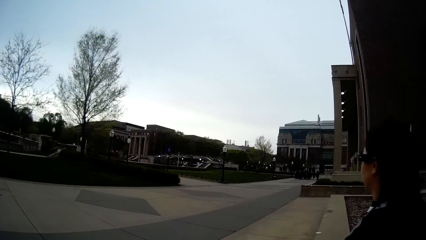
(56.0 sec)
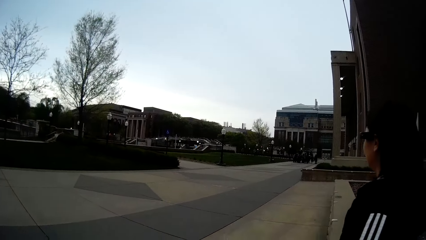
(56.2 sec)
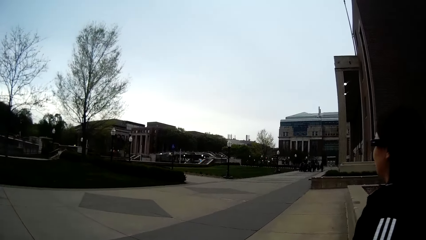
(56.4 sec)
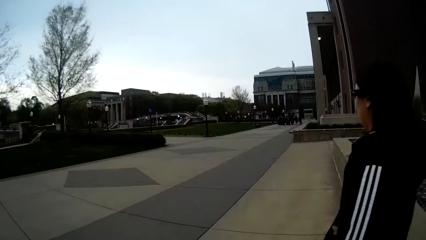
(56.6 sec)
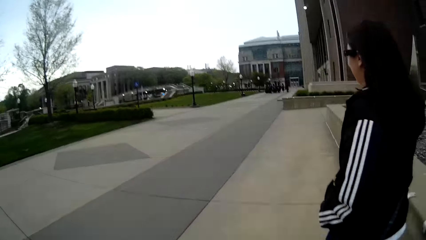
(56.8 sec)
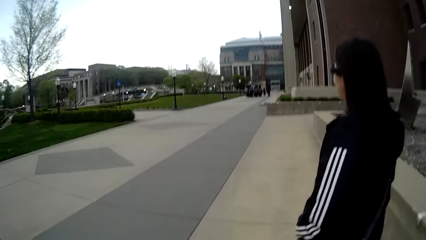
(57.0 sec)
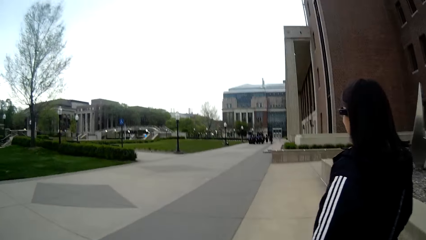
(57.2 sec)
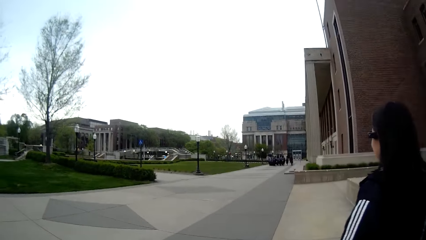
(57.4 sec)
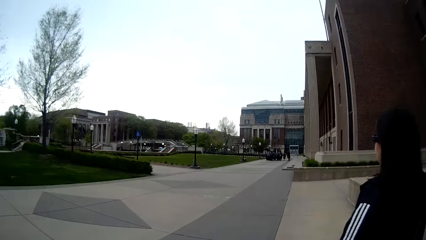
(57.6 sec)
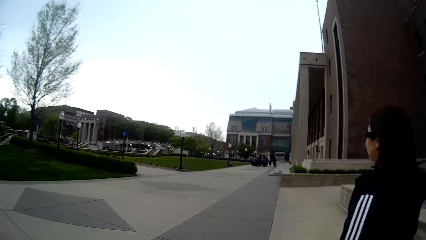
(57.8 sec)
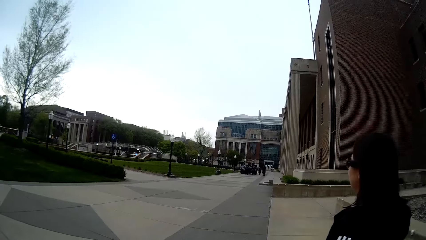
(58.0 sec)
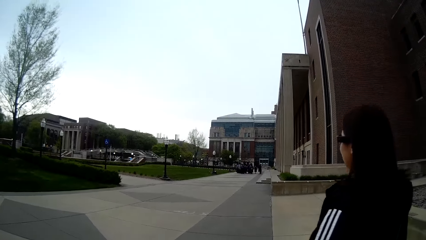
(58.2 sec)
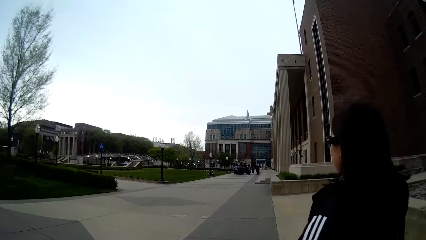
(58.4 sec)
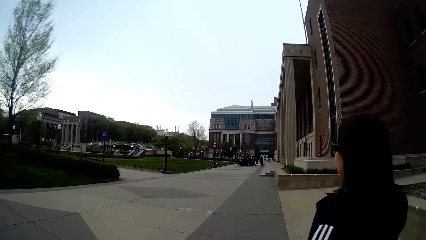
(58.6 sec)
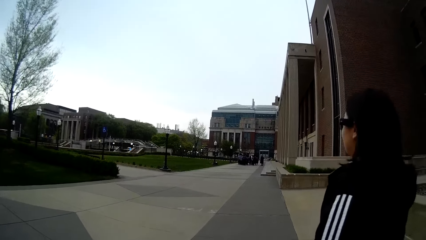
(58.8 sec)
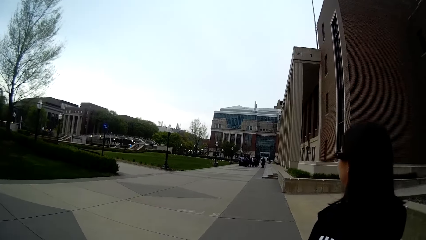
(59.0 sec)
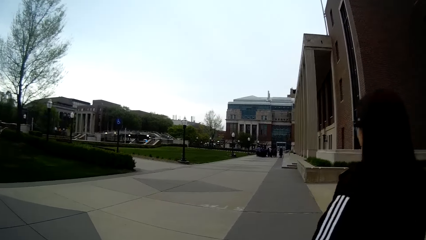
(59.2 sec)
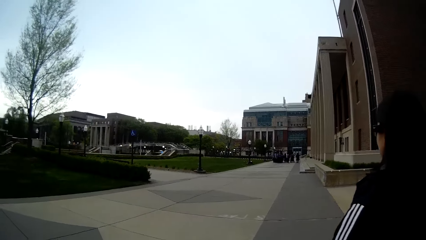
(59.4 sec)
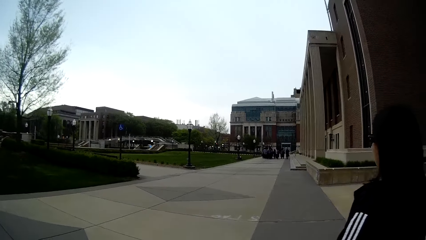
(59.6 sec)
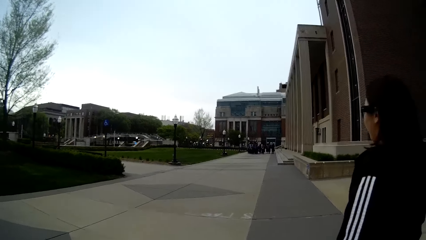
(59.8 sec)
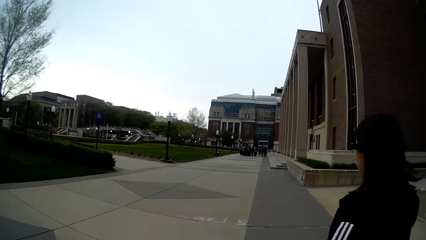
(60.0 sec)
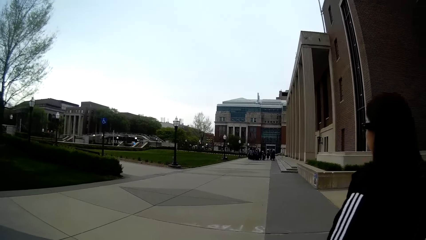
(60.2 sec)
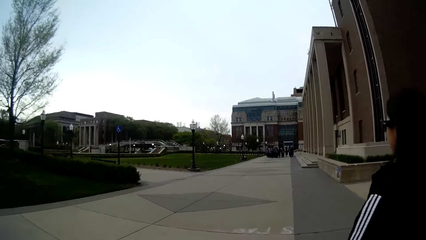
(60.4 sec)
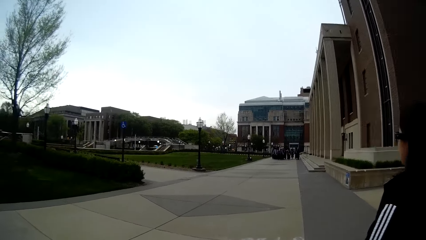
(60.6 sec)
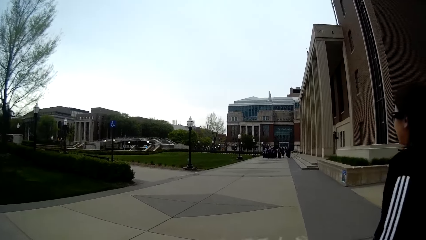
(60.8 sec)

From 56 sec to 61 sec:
The camera wearer converses with a woman.

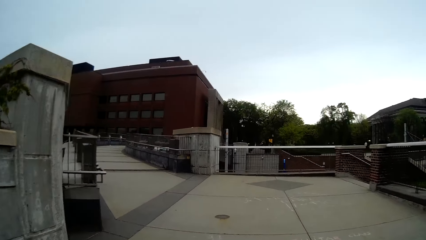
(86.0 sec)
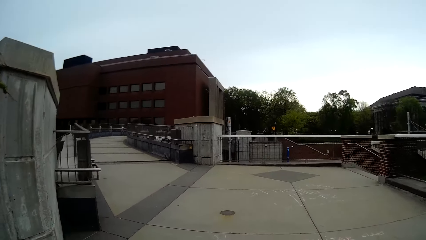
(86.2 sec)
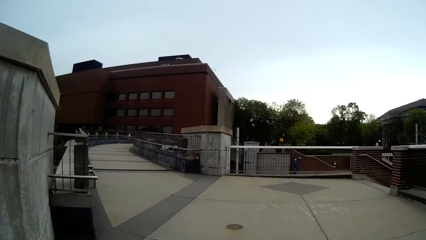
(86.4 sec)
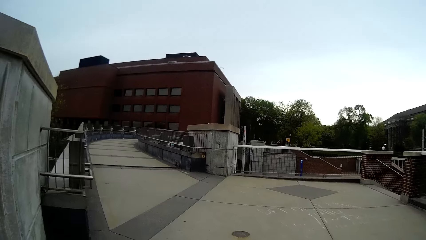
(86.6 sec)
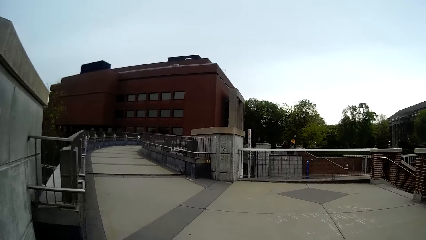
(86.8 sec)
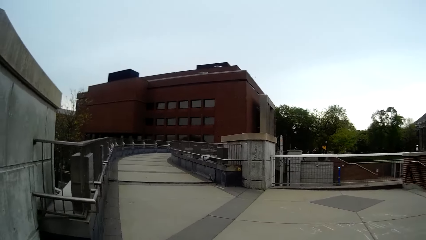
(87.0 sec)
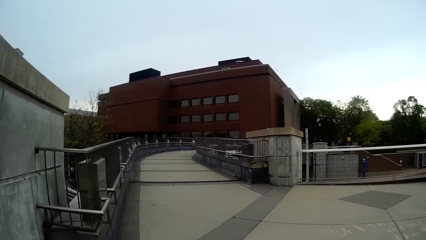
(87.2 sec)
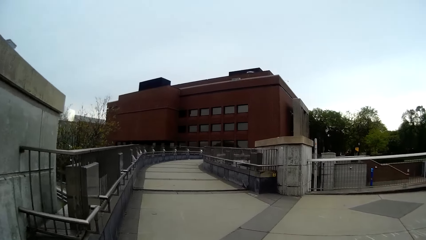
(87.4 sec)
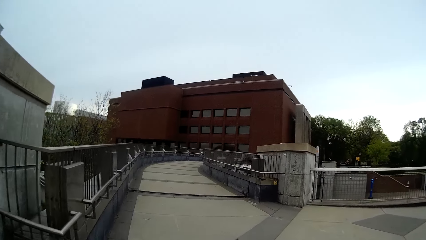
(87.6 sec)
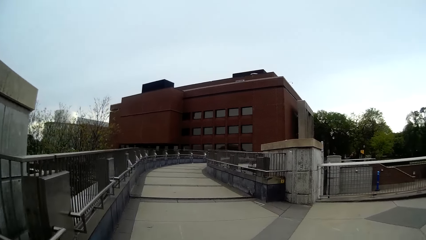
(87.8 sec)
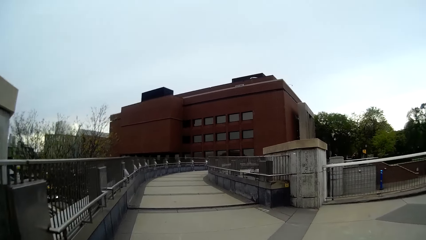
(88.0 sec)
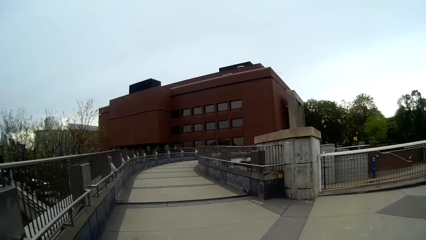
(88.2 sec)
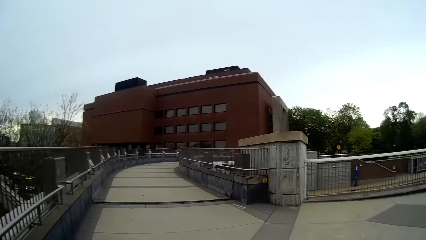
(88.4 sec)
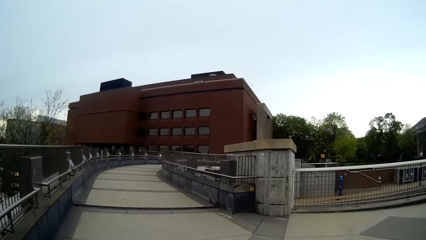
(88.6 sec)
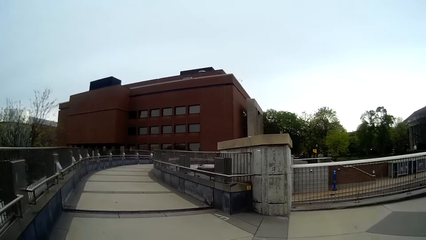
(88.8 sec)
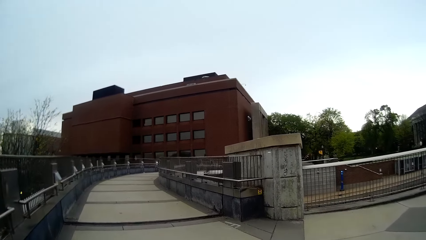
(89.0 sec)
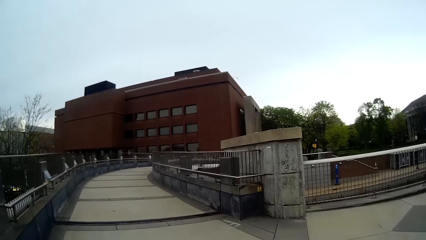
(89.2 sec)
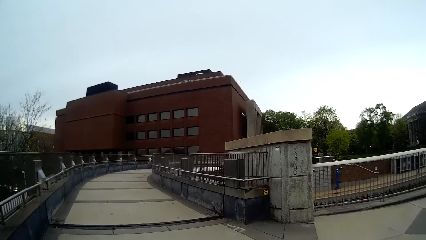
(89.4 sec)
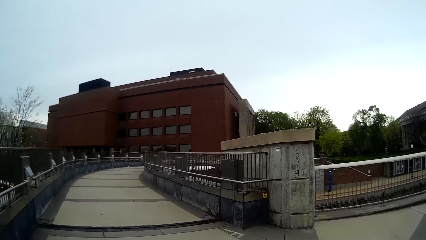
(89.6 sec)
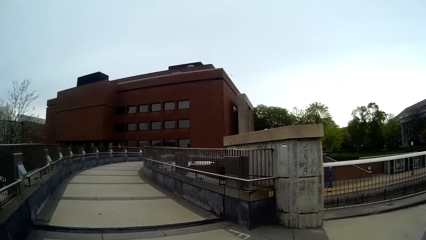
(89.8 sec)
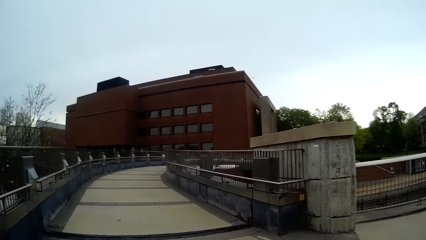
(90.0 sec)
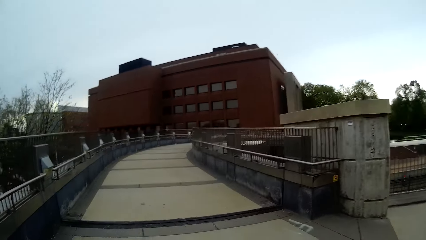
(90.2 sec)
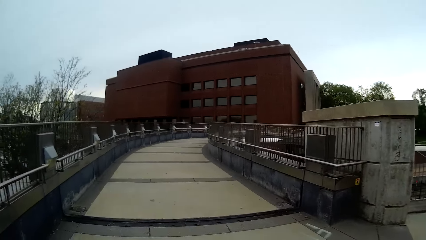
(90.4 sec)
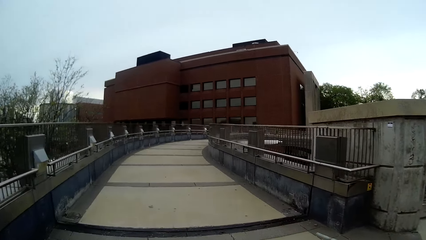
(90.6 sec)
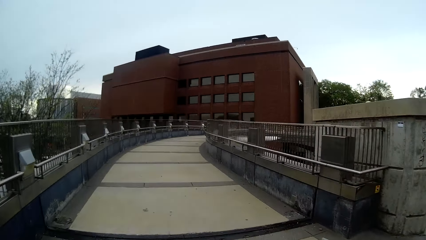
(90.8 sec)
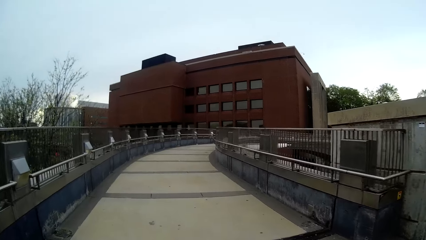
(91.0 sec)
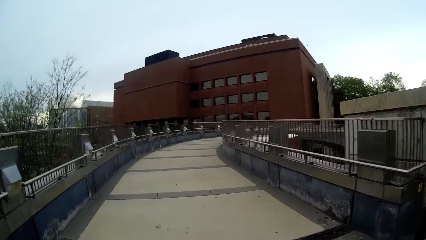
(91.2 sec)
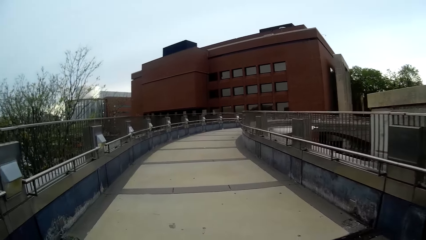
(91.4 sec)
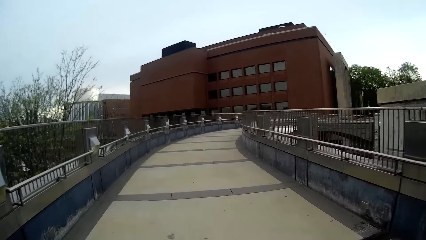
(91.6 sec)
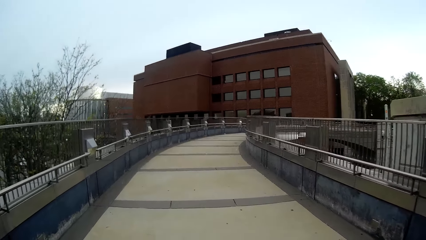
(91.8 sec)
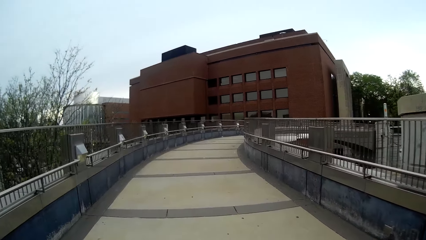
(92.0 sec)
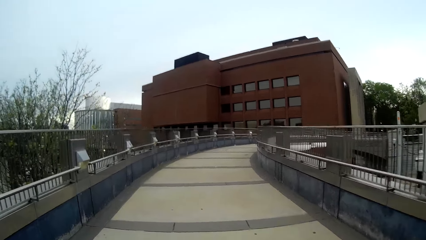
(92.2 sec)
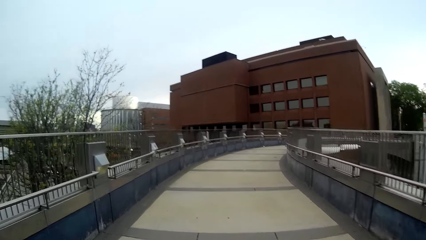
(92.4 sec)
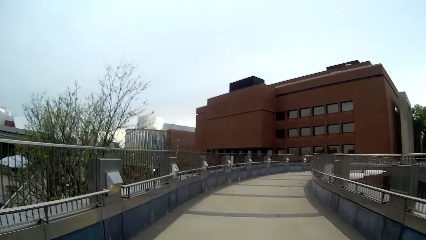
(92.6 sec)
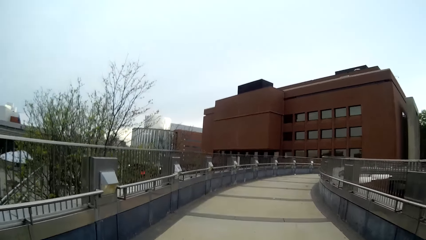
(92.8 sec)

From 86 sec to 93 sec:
The camera wearer walks along a walkway.

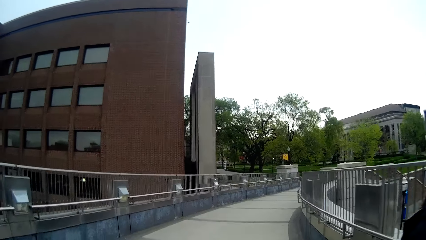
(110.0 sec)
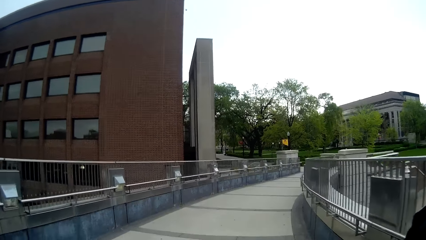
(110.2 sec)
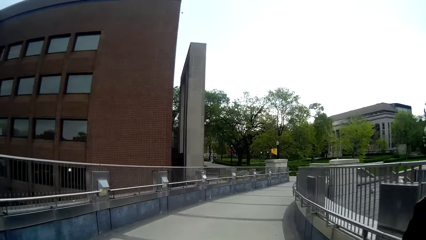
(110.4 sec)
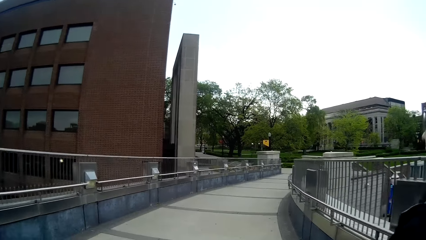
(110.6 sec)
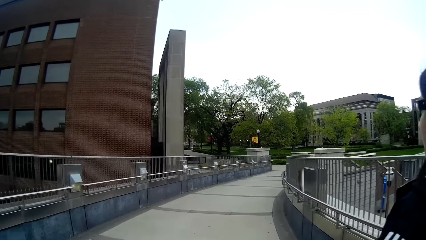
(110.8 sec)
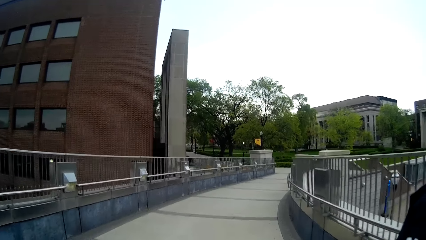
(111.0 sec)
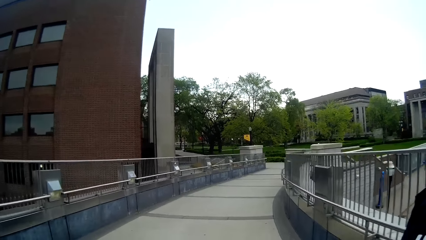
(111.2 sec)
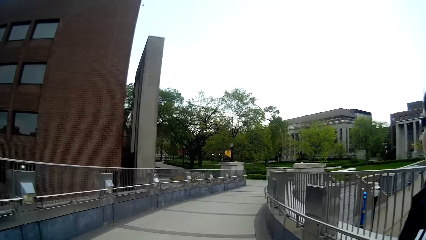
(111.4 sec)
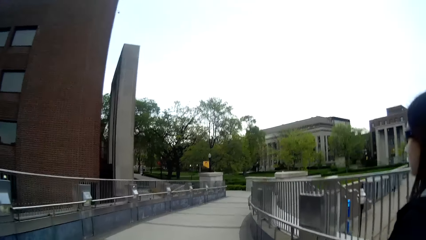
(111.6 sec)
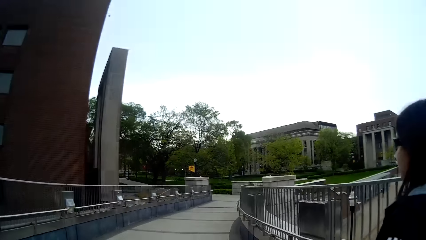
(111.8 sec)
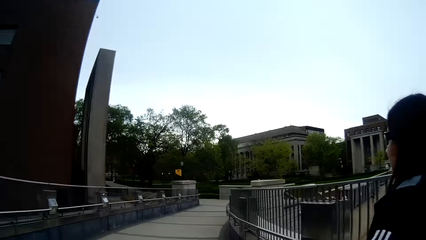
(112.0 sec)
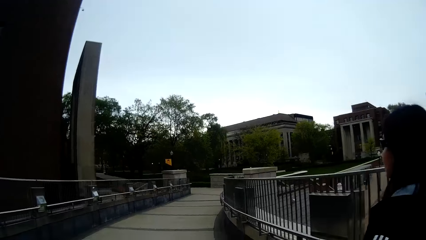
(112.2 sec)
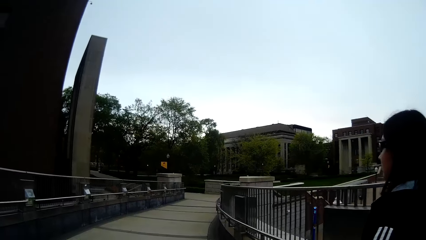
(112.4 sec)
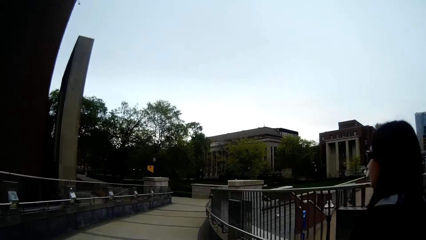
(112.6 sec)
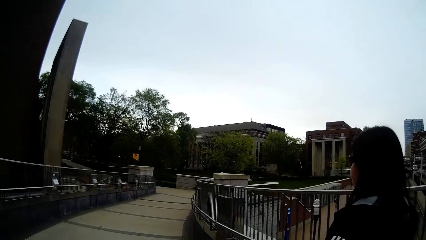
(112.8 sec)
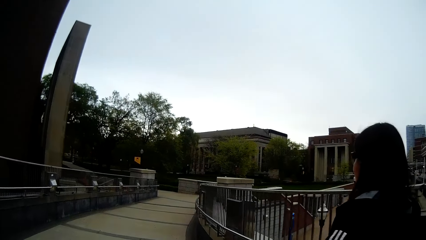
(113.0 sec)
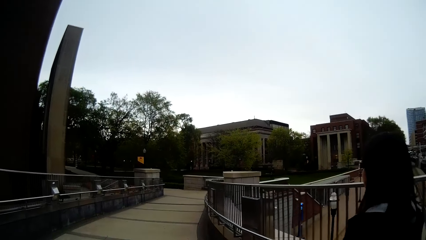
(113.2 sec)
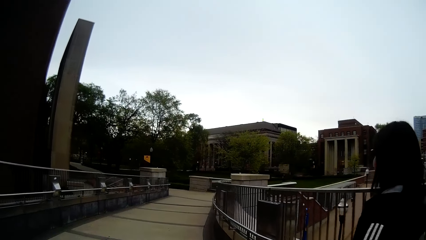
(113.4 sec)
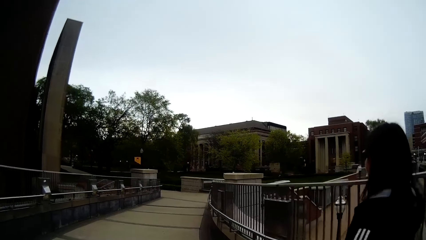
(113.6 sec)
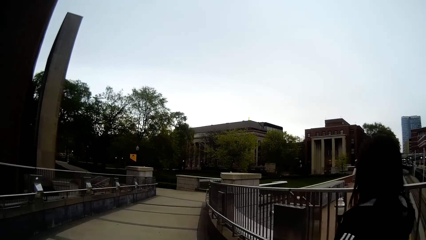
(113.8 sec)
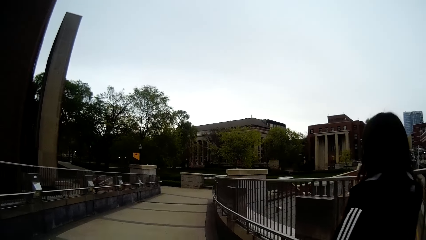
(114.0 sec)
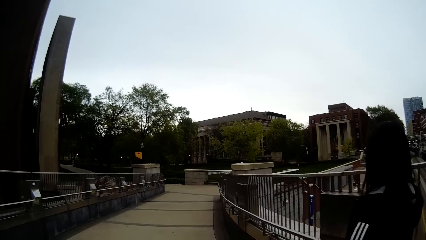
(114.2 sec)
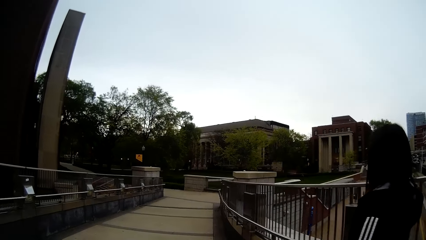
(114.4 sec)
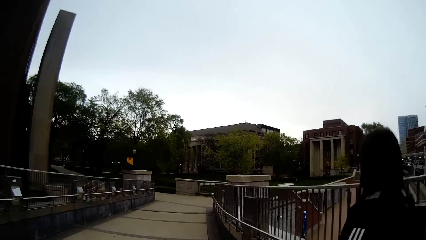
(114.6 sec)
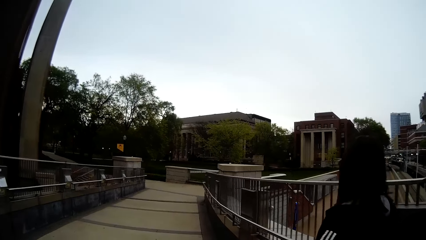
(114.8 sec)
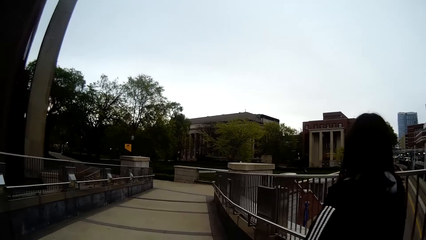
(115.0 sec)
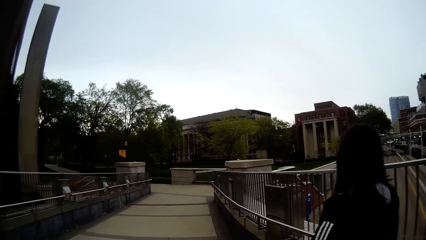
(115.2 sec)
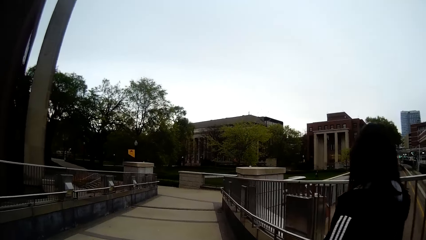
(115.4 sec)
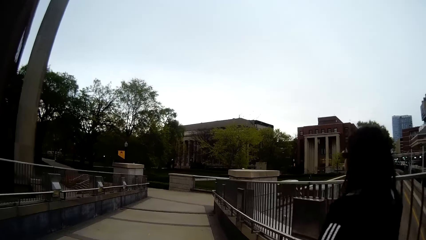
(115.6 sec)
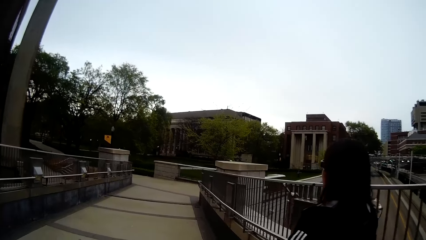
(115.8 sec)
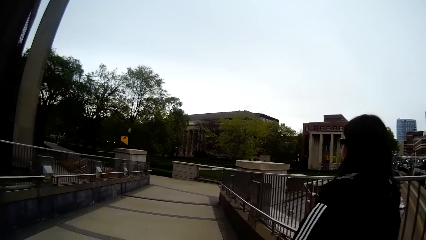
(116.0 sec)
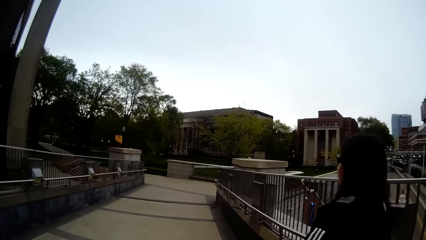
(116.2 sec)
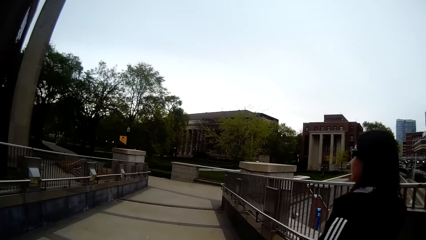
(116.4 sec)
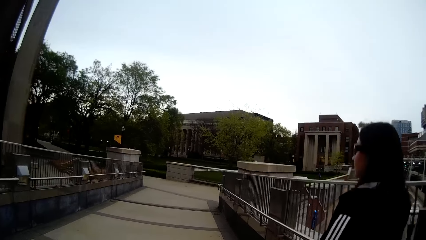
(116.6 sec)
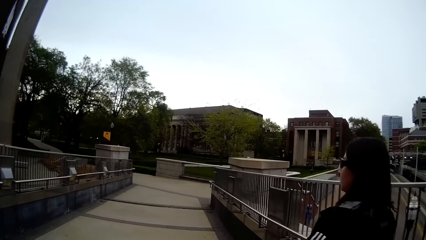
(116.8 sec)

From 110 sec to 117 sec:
The woman walks beside the camera wearer.
